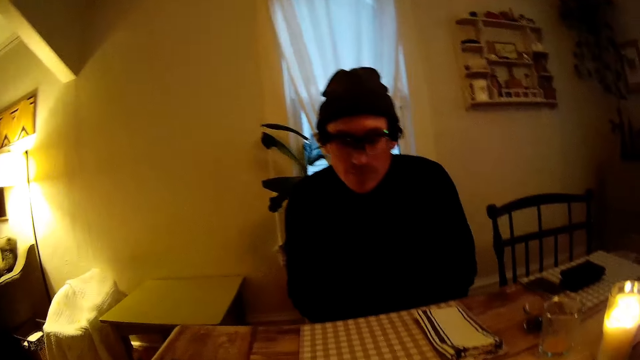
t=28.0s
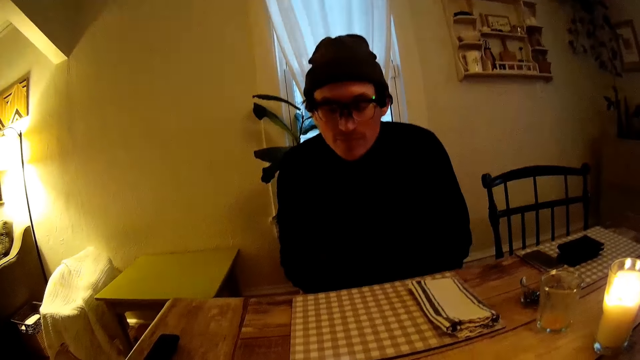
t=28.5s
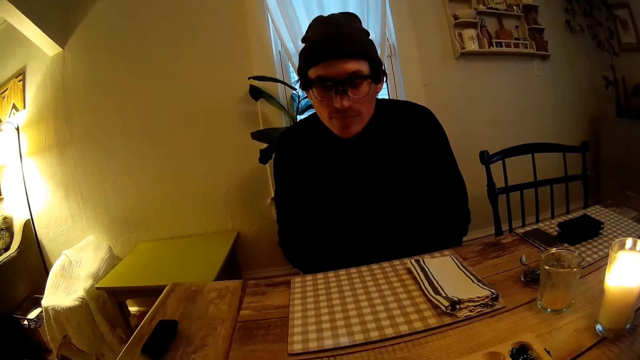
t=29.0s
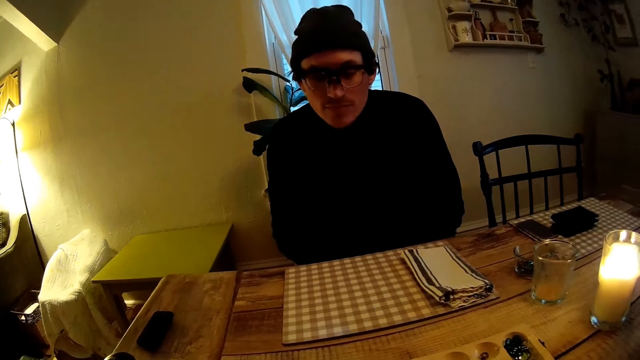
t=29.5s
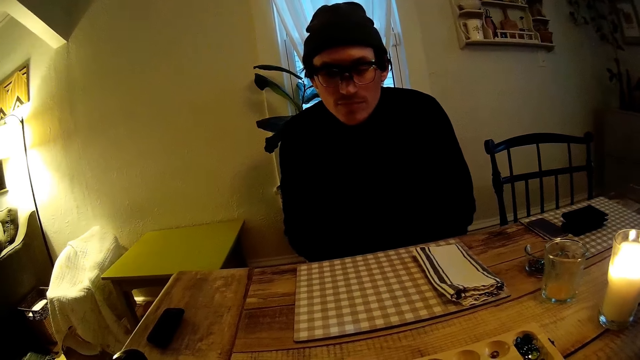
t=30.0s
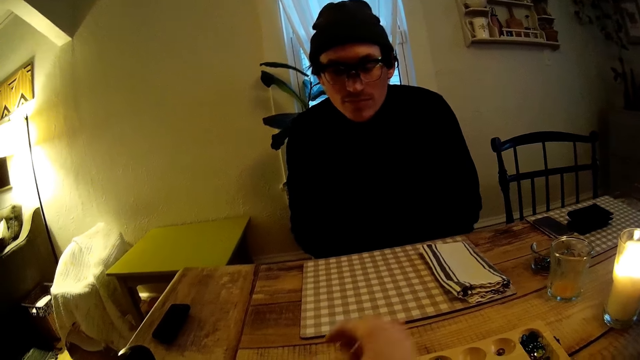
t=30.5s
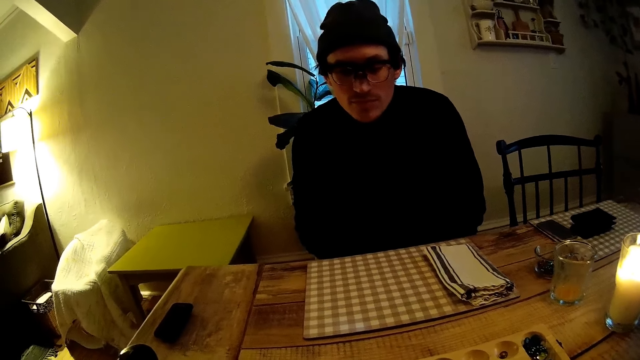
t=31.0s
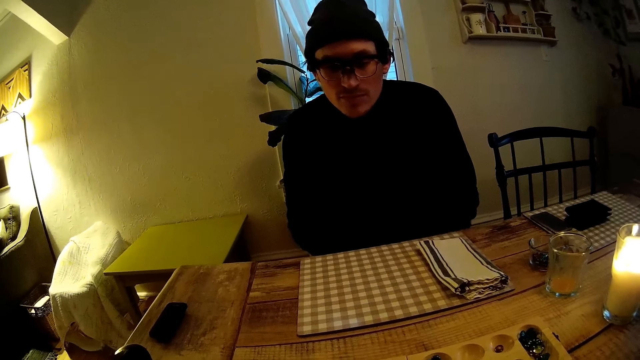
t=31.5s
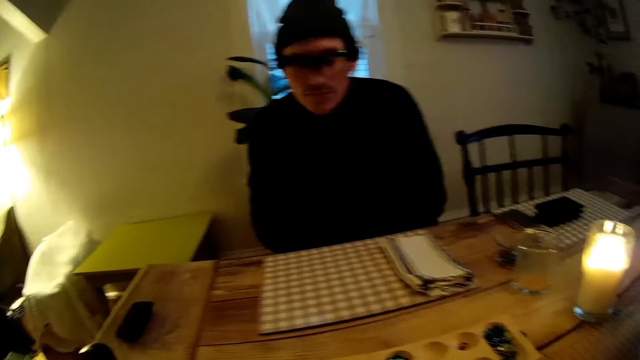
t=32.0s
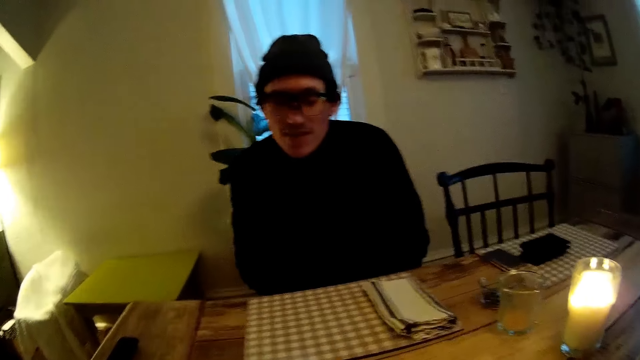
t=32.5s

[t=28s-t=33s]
The camera wearer plays a game on the table. She moves a game stone on the board on the table with her right hand. The man talks to the camera wearer. The camera wearer converses with the man.

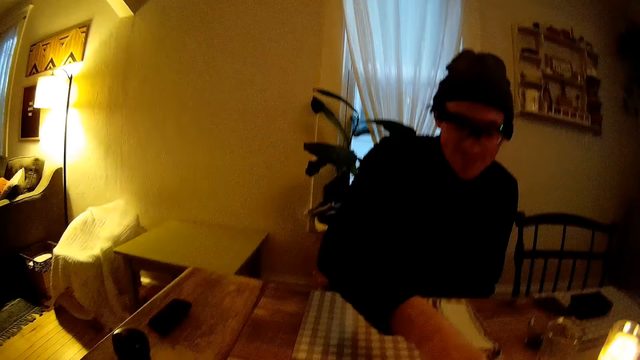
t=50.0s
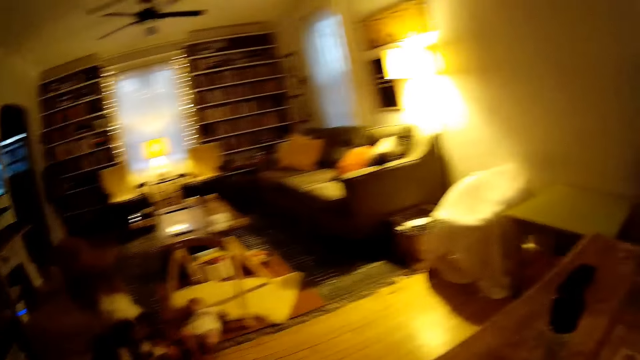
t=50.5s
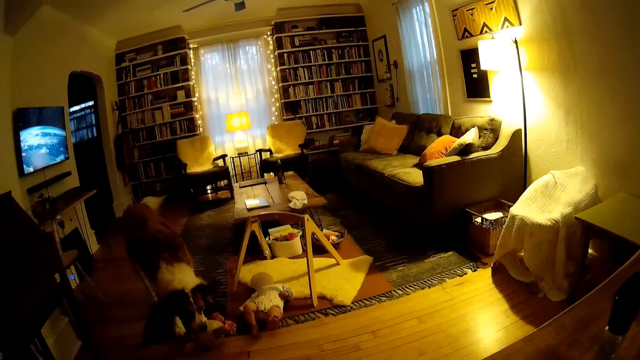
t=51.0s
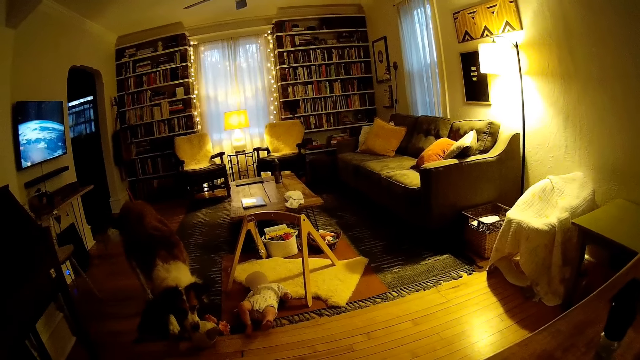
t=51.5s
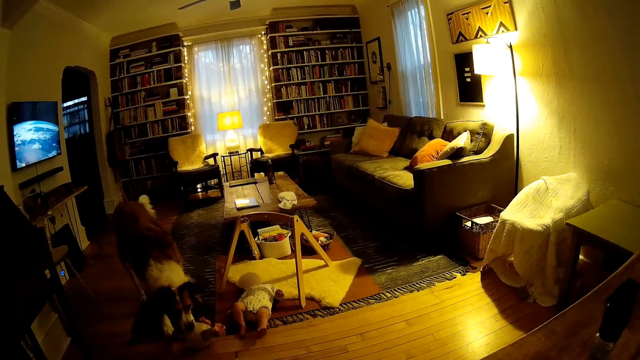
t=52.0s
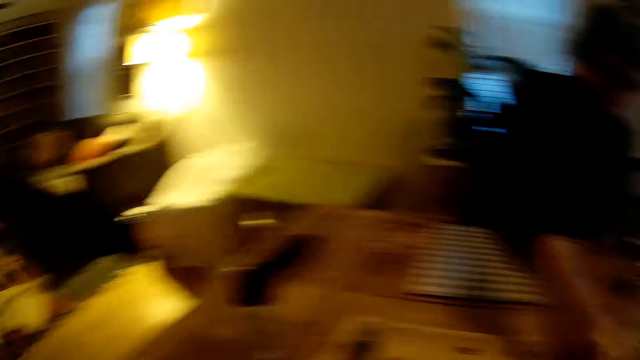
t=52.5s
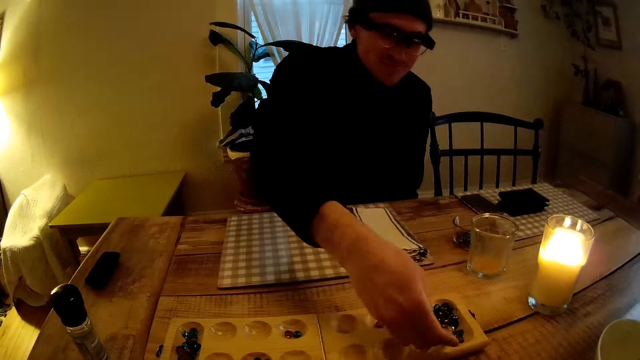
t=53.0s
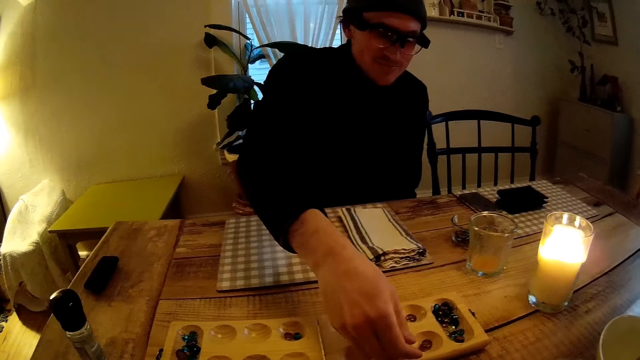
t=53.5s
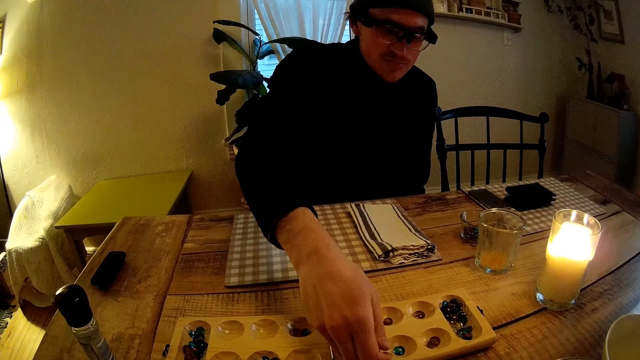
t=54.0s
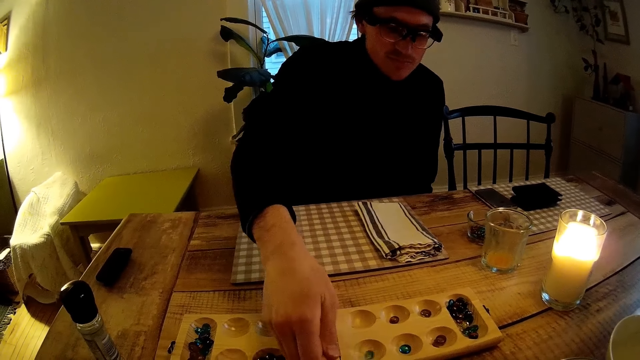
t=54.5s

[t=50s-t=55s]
The camera wearer looks at the baby and the dog on the floor. They look at the man. The man drops the game stones around the board with his right hand.

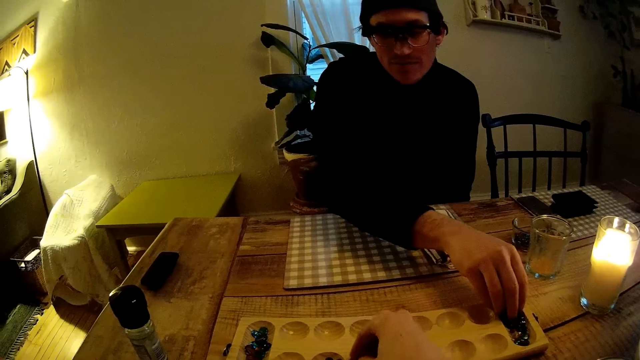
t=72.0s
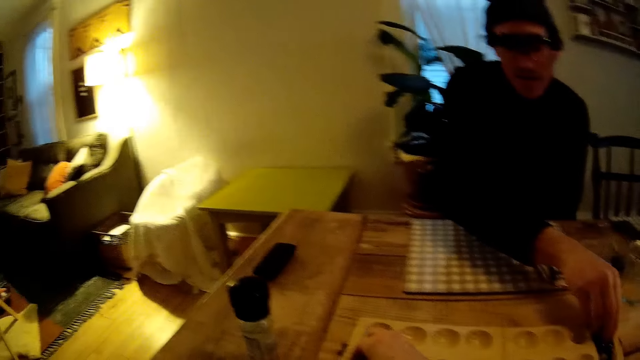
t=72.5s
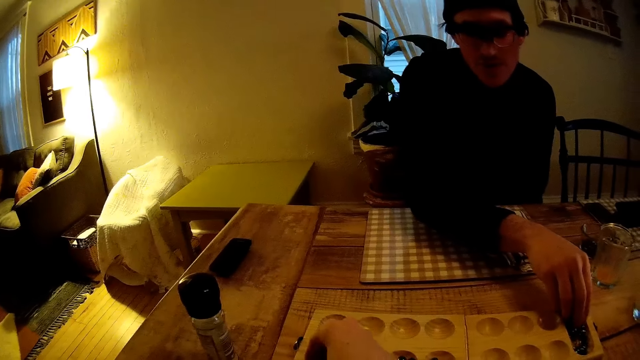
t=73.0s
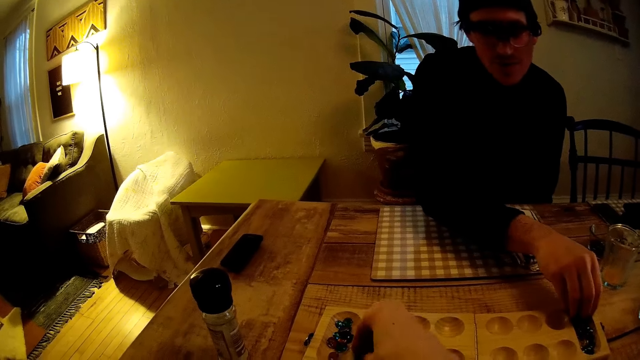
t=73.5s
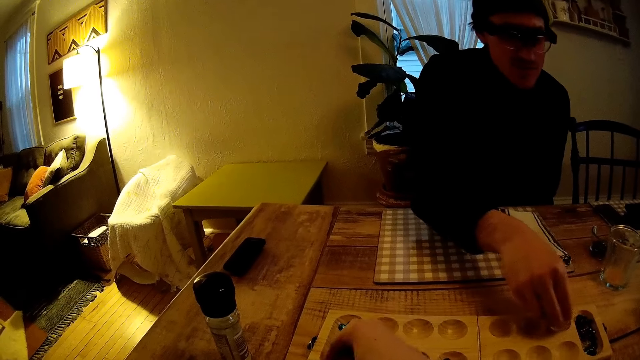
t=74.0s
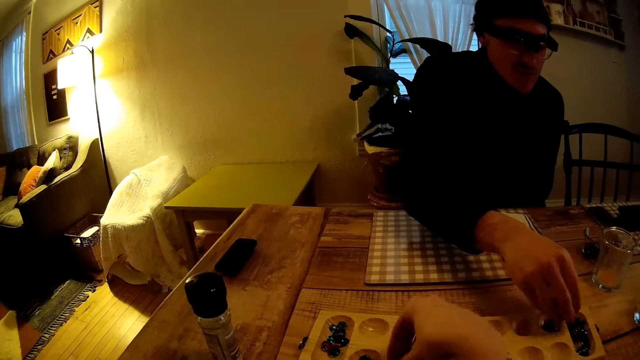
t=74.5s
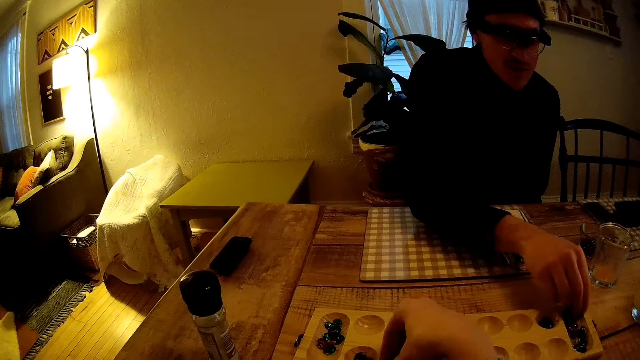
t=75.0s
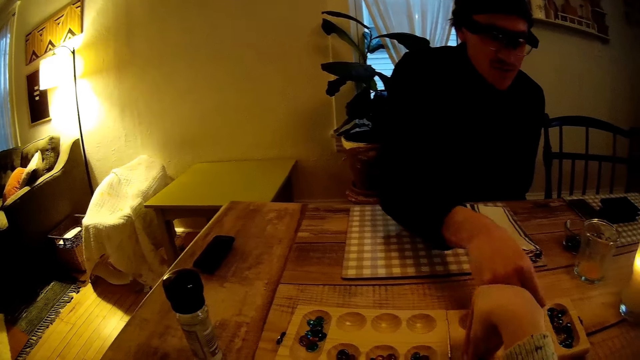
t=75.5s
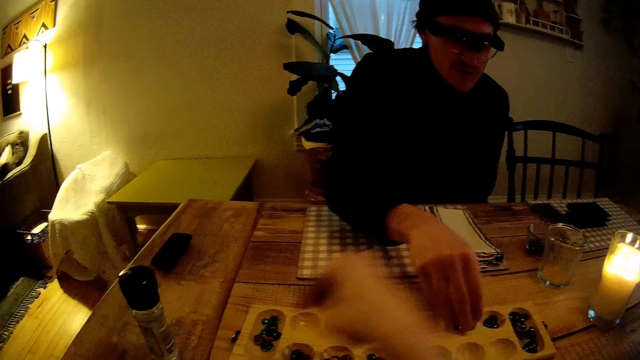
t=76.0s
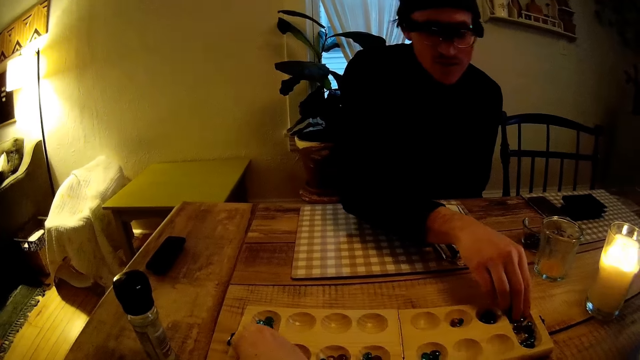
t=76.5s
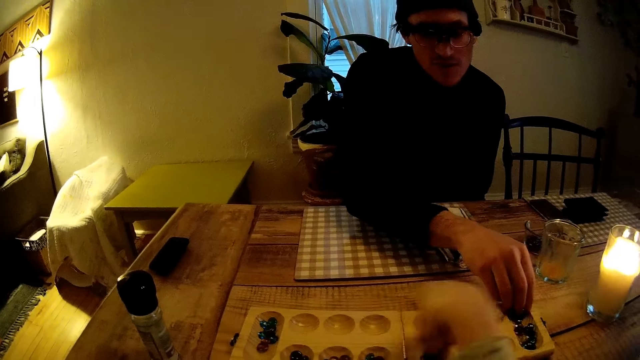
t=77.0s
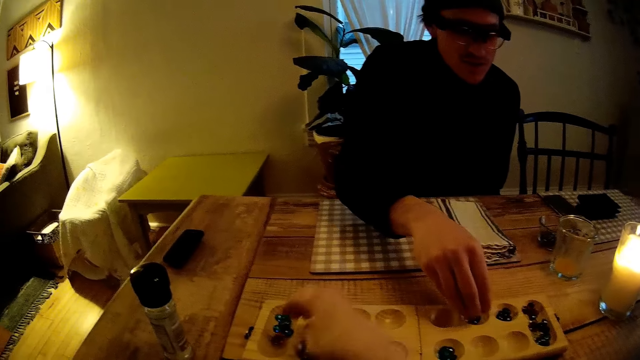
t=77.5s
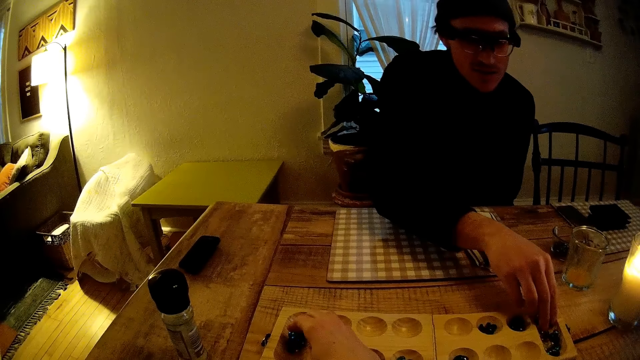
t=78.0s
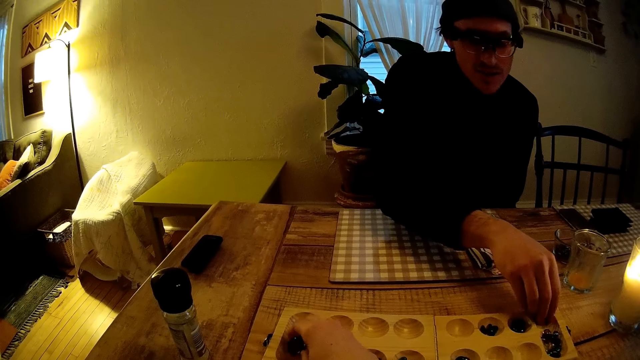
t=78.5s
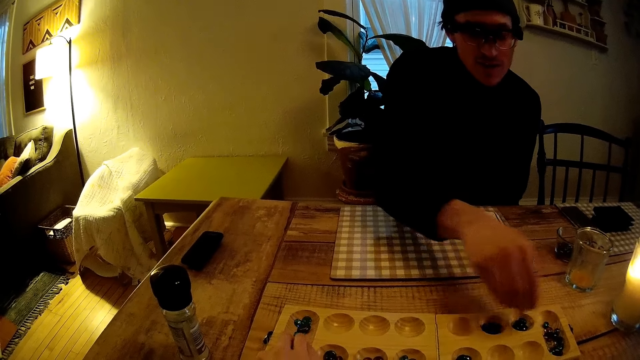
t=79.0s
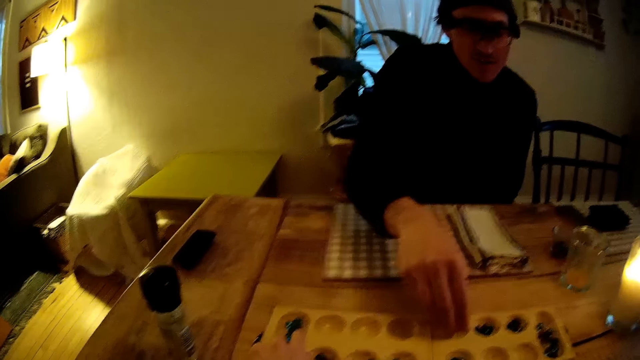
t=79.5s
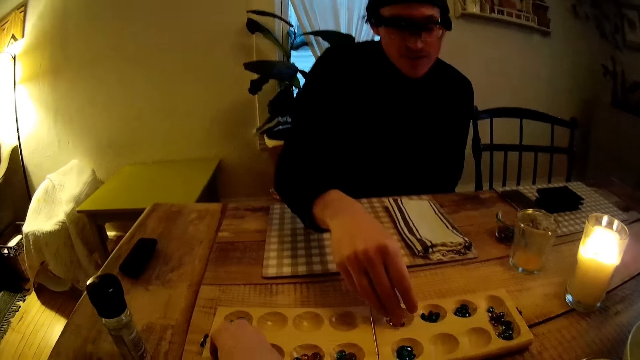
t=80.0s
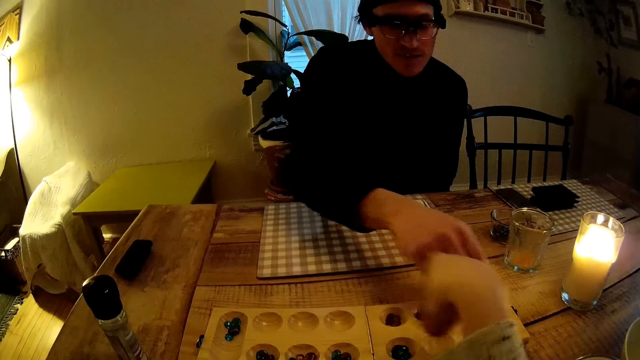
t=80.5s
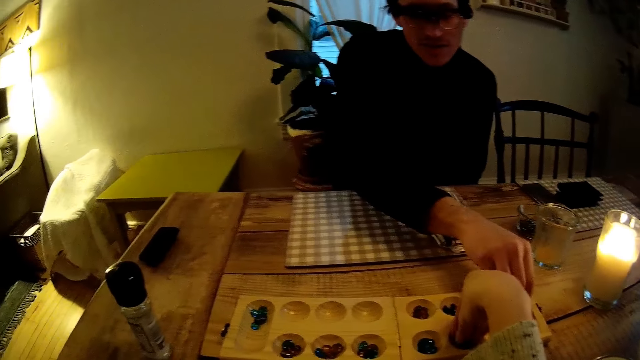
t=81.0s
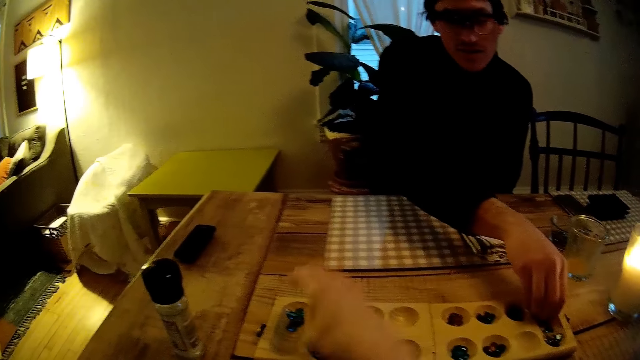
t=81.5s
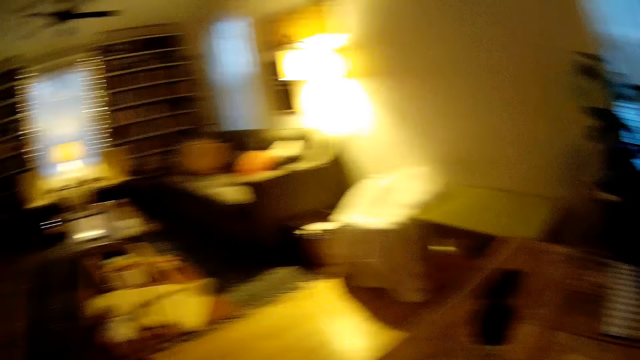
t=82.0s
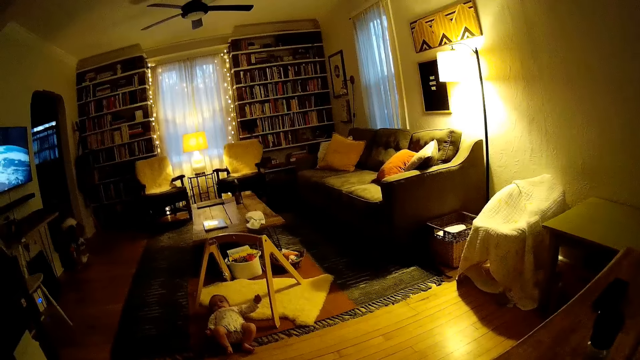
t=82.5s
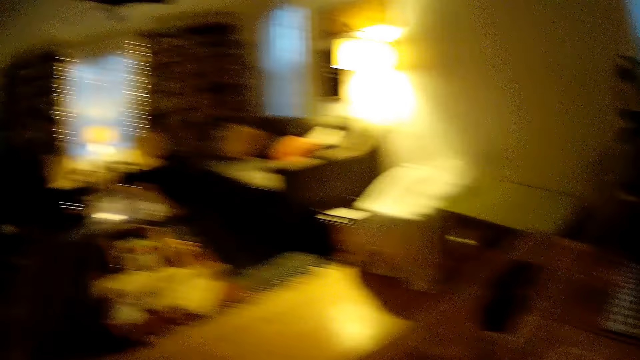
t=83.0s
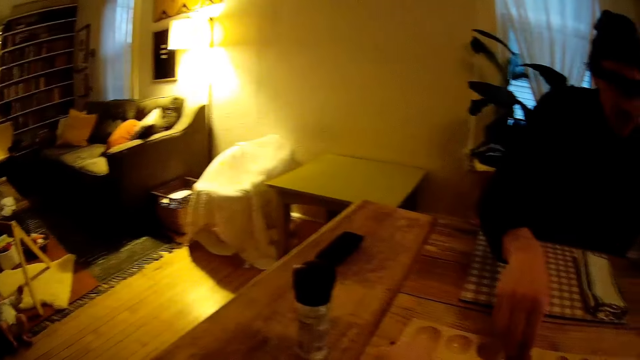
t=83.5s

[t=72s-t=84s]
The camera wearer moves game stones around the board with her right hand. The man moves the game stones on the board to different holes with his right hand. The camera wearer speaks to the baby. She interacts with the man. She looks at the baby.
